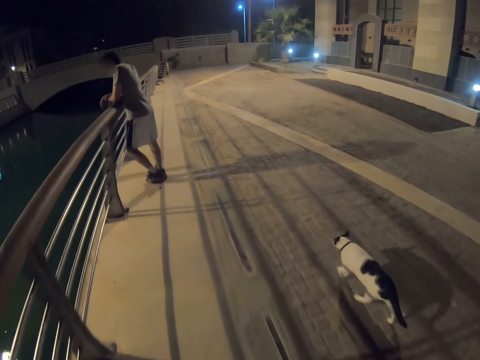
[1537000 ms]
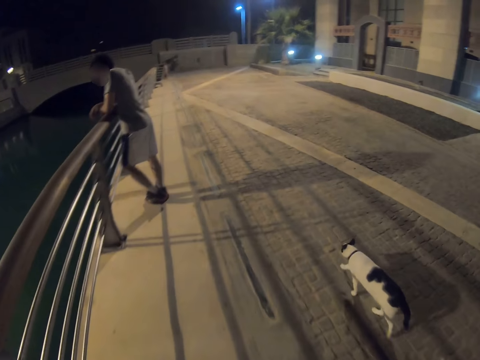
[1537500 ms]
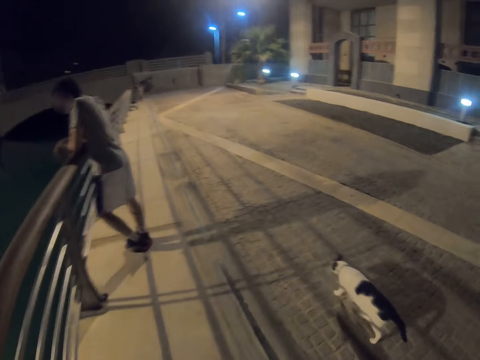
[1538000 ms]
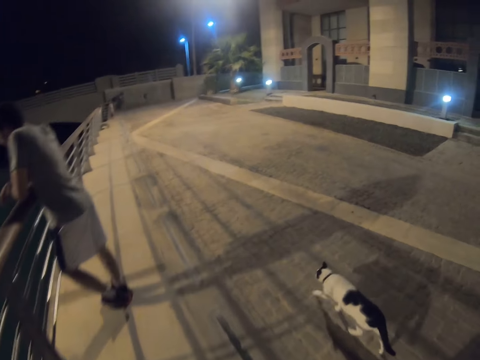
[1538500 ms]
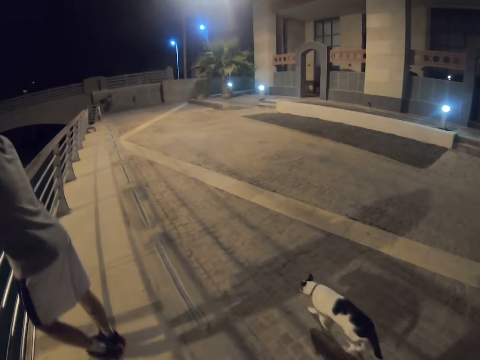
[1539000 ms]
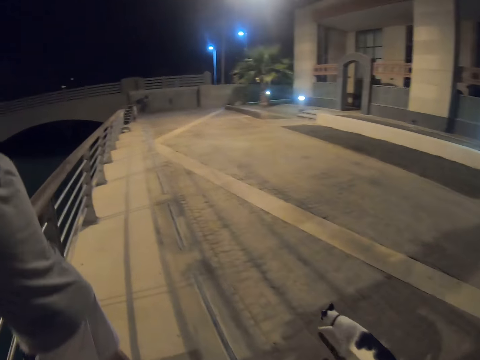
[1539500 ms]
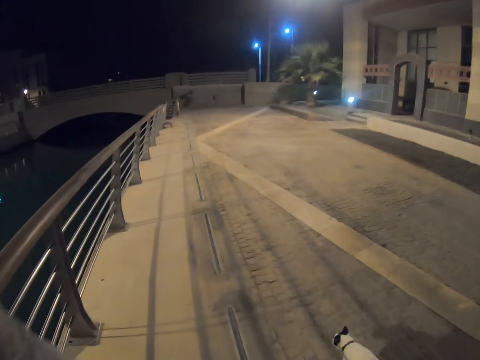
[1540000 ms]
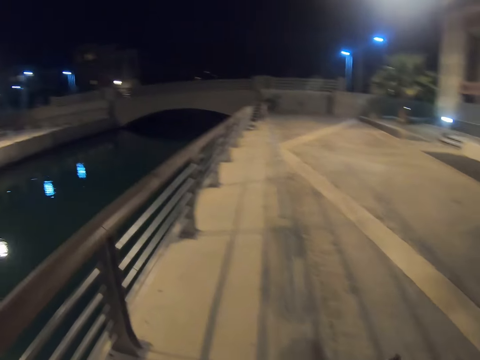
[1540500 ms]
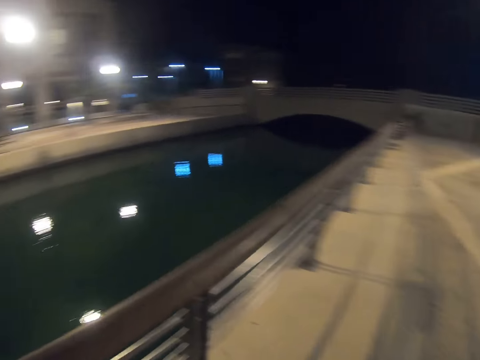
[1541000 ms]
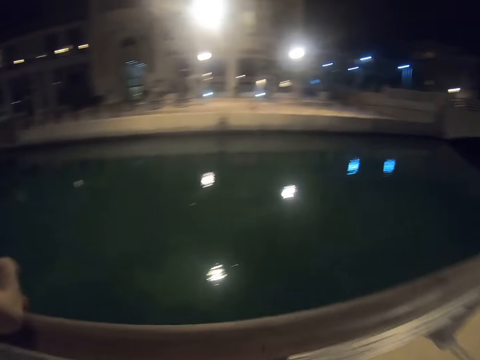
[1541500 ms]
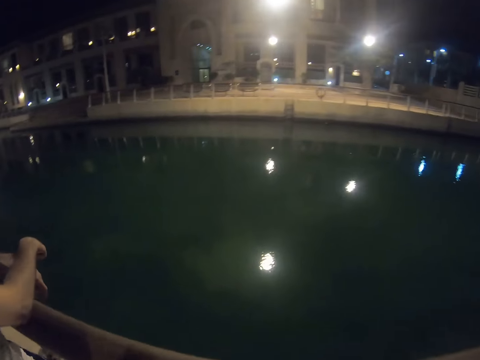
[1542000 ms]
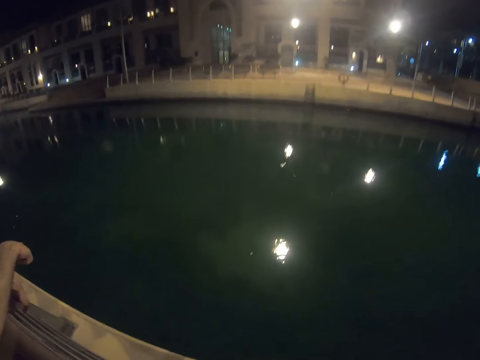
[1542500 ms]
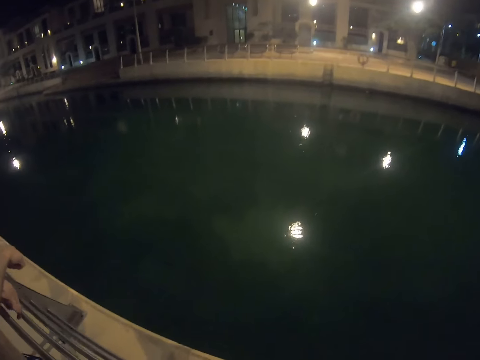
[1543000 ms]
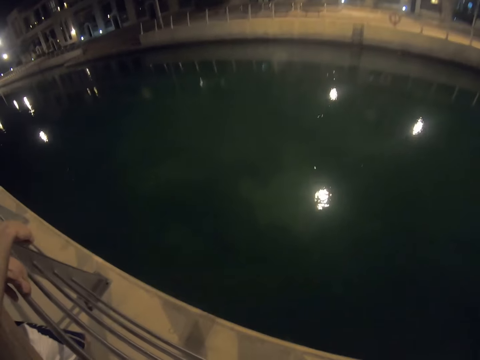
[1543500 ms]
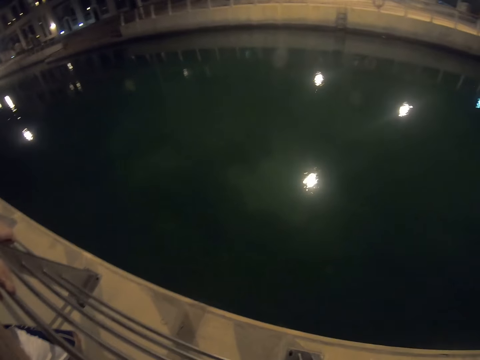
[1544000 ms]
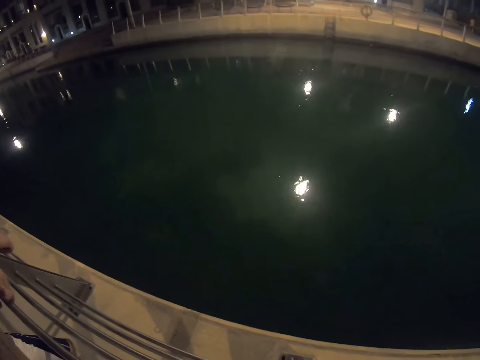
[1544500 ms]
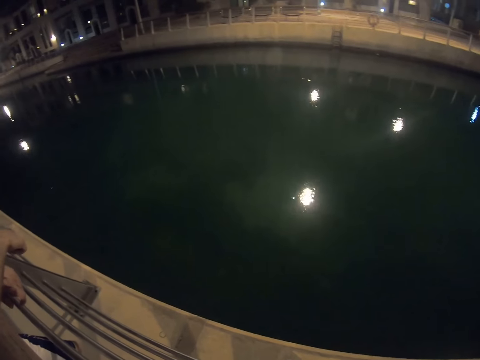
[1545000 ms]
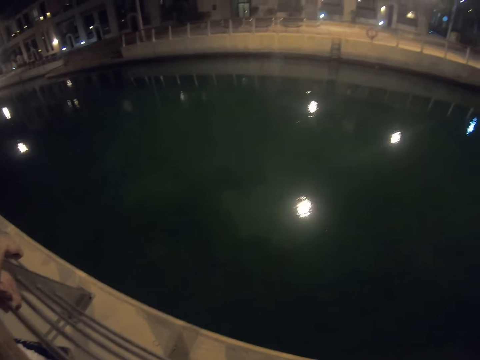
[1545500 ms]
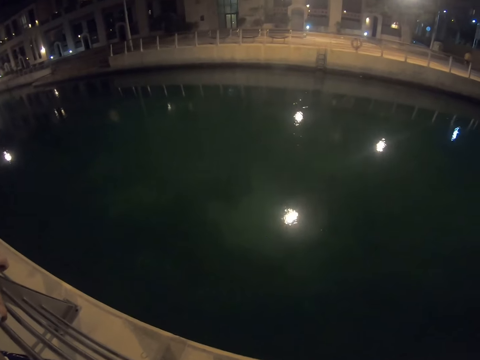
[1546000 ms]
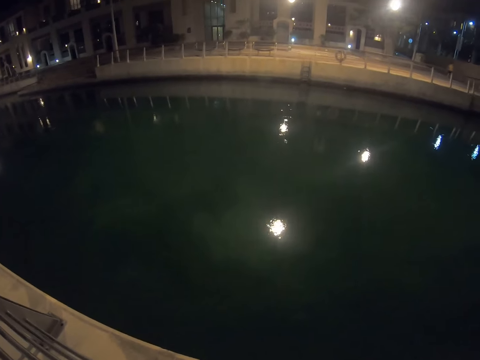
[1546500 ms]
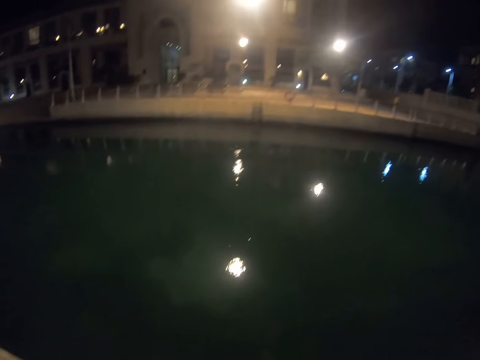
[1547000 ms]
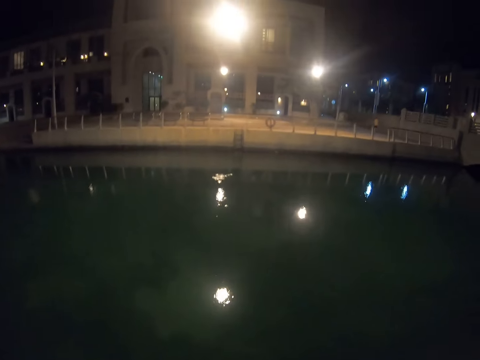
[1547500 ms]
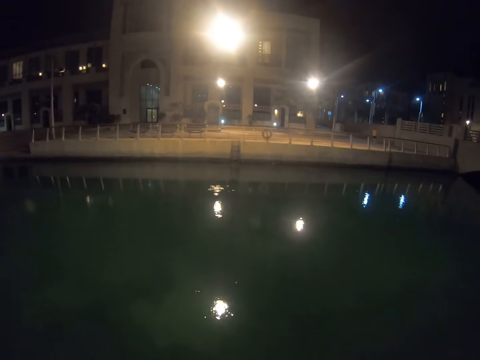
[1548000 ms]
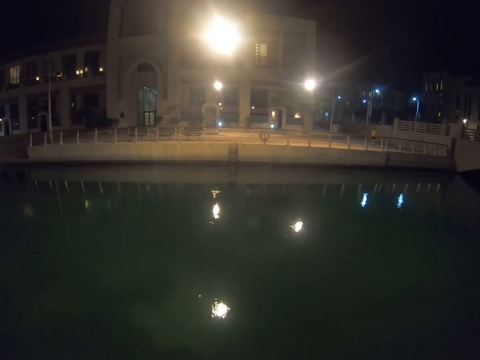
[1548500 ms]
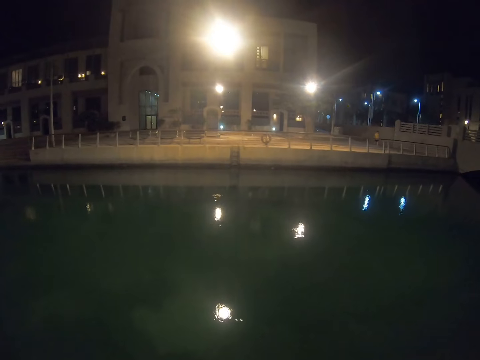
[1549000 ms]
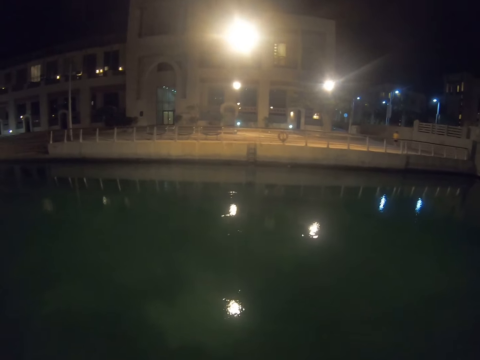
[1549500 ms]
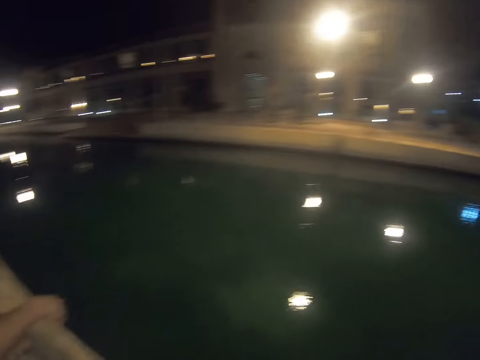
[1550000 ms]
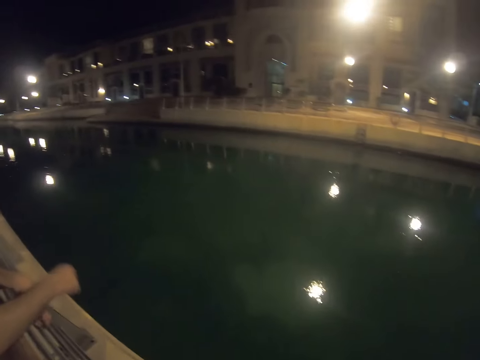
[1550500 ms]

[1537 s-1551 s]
A man leans on the grills. The camera wearer stands next to the man. They look around. They gaze at the waterway.

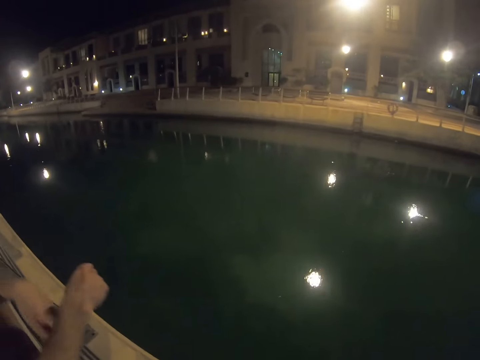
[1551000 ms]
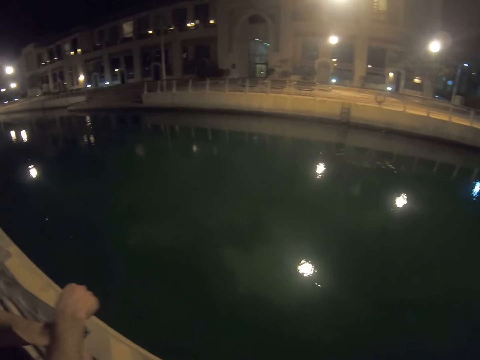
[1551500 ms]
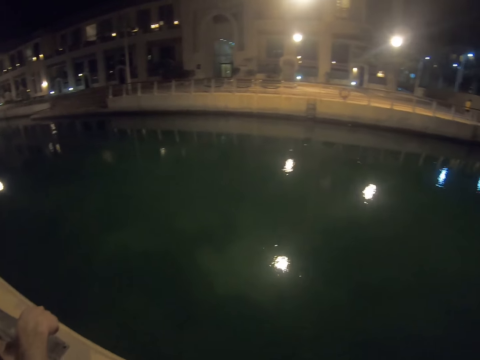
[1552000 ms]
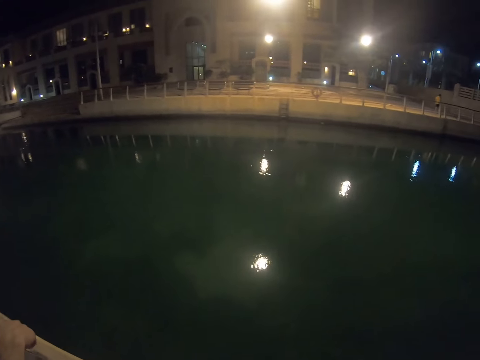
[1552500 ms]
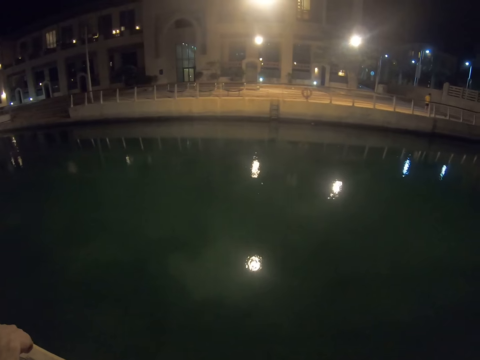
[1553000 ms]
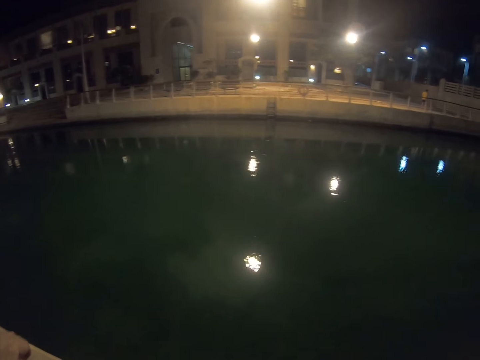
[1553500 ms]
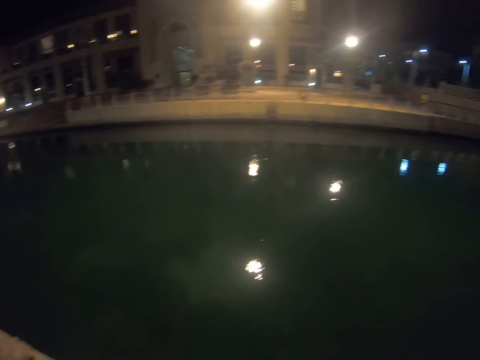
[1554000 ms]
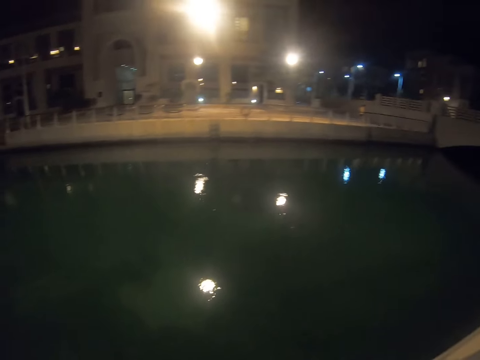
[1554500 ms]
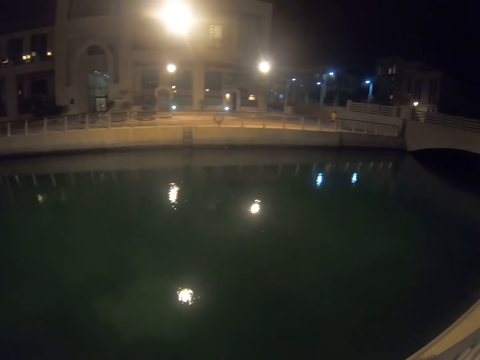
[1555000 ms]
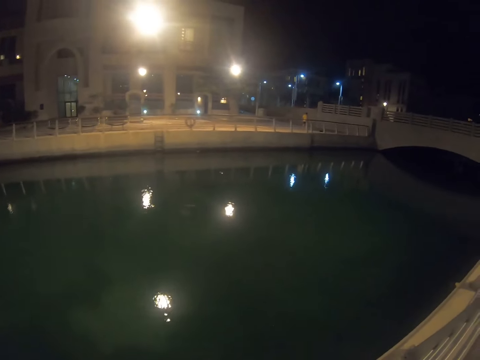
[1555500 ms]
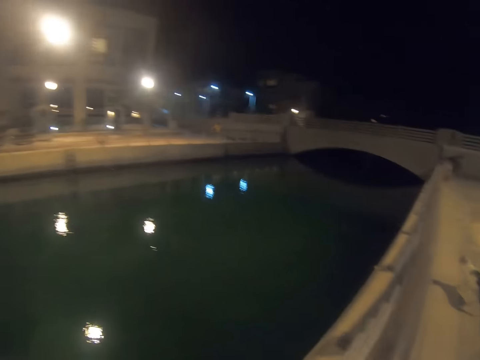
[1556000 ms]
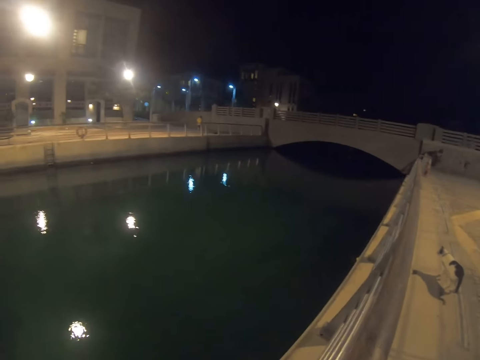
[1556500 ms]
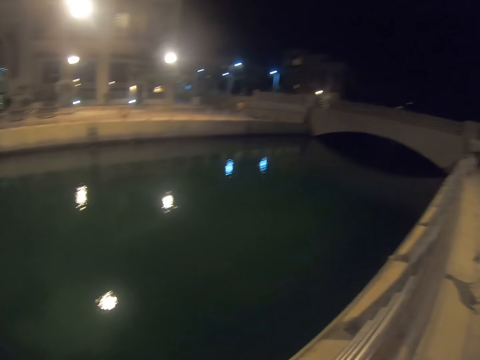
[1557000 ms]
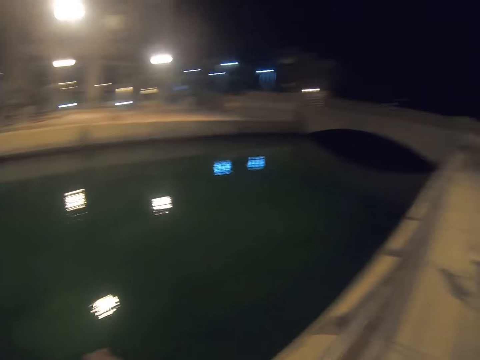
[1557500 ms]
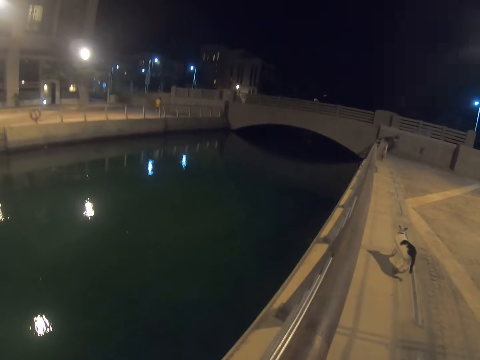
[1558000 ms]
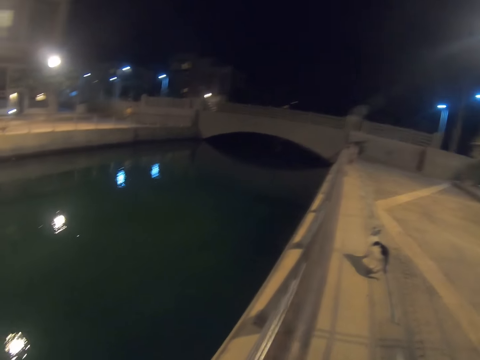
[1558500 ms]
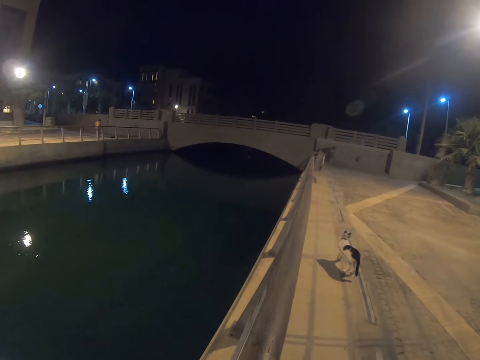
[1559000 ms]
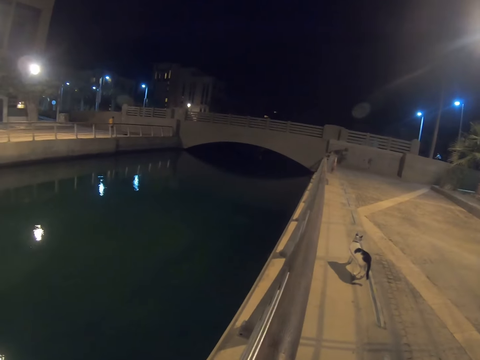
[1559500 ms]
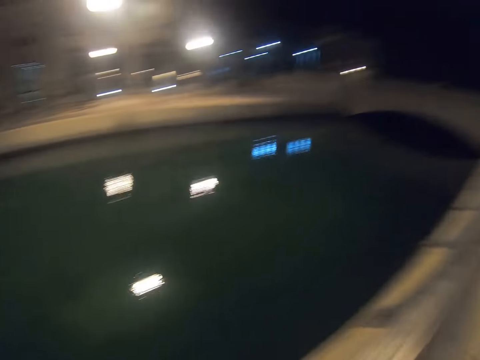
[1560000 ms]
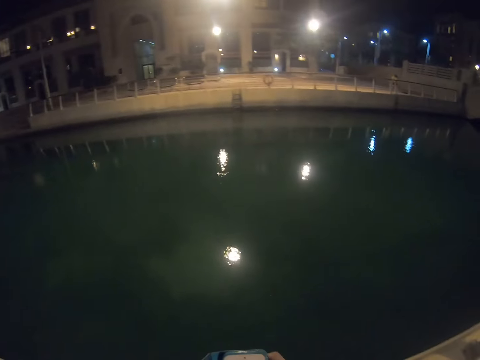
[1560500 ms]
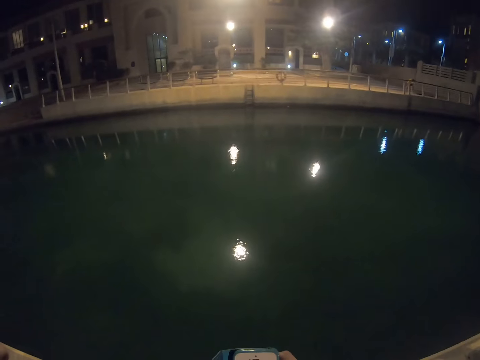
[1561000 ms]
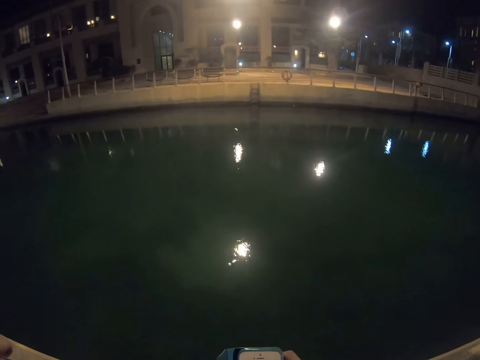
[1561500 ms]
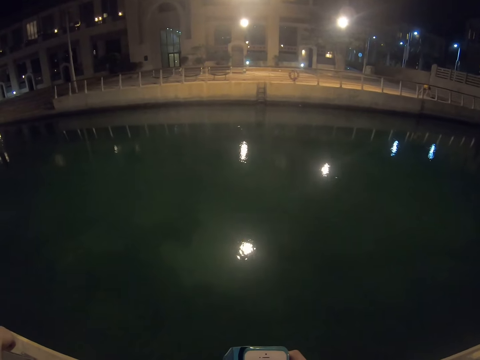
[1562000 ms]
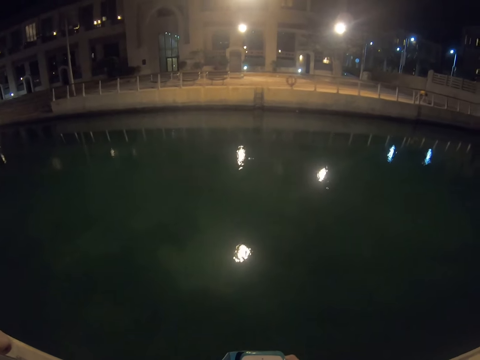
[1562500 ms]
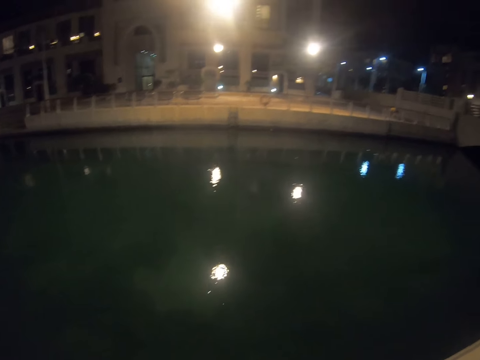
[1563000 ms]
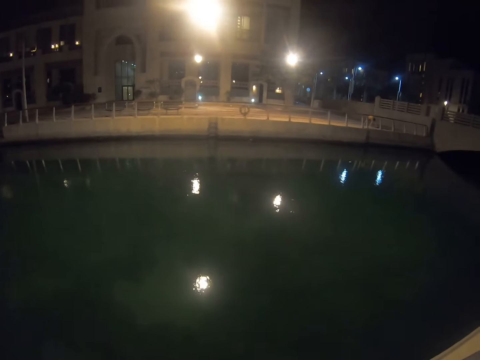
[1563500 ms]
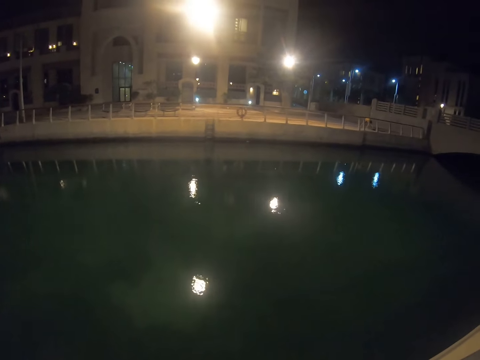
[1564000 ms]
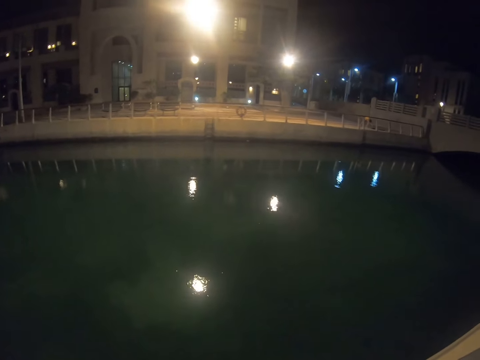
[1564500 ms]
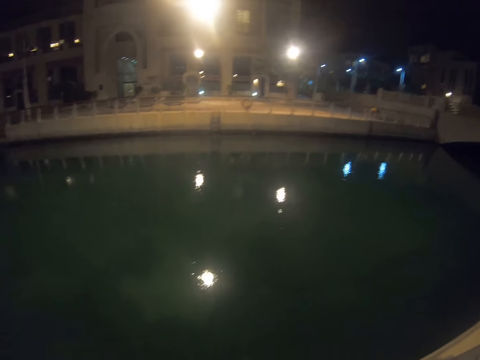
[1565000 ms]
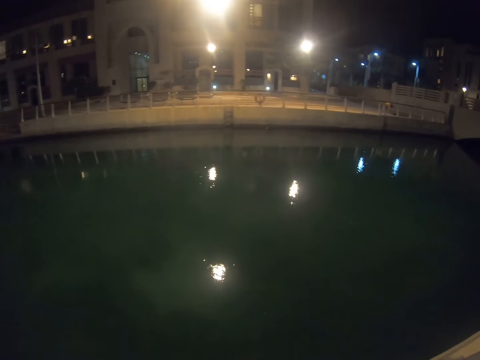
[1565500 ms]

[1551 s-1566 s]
The camera wearer stares at a cat. They gaze at the waterway.
